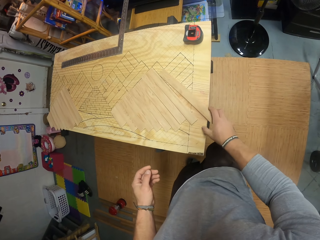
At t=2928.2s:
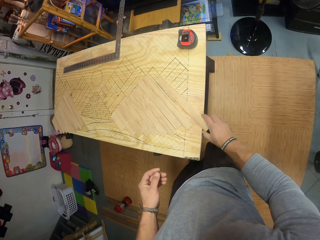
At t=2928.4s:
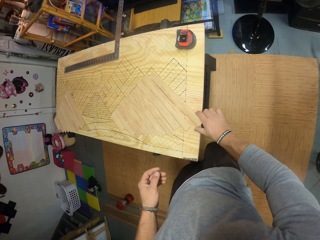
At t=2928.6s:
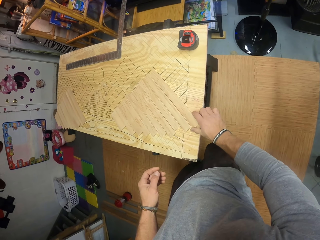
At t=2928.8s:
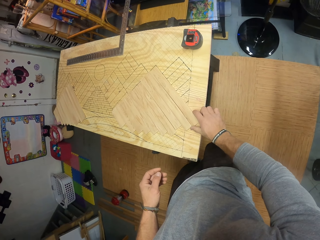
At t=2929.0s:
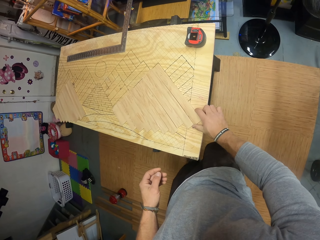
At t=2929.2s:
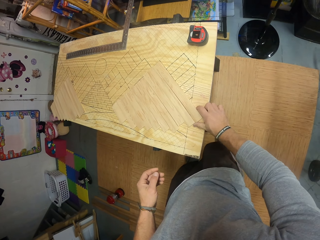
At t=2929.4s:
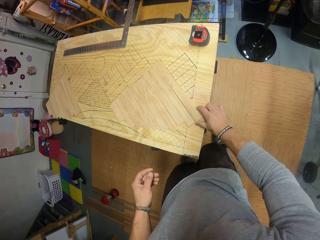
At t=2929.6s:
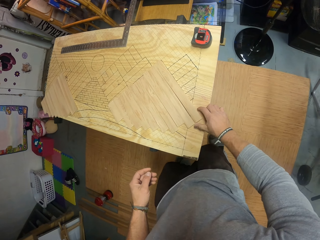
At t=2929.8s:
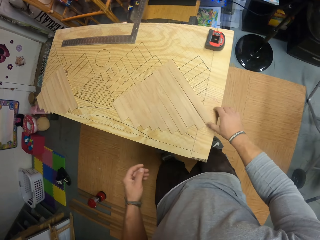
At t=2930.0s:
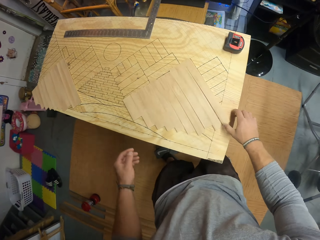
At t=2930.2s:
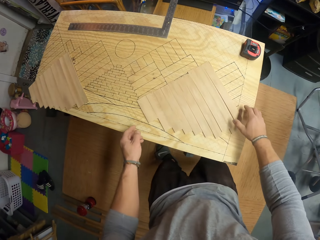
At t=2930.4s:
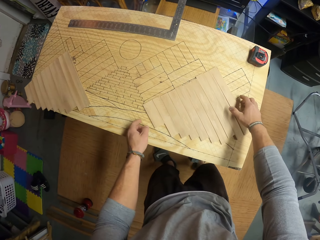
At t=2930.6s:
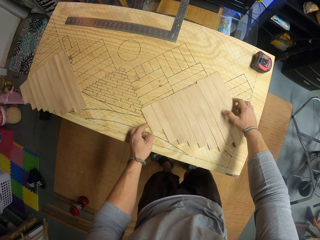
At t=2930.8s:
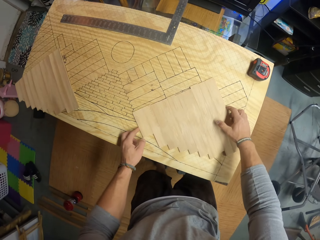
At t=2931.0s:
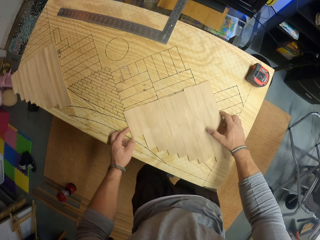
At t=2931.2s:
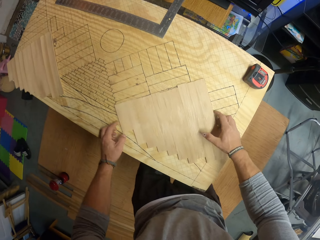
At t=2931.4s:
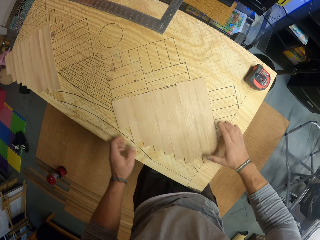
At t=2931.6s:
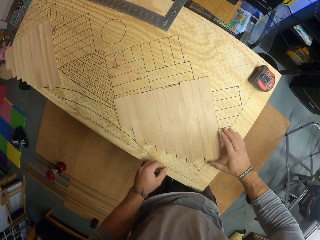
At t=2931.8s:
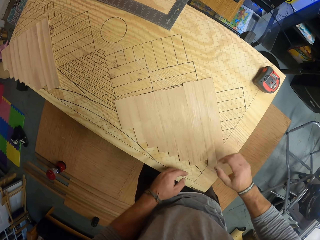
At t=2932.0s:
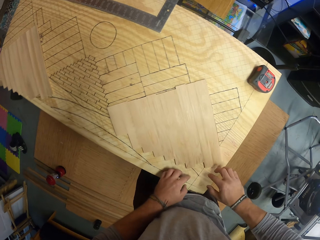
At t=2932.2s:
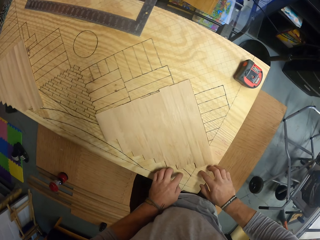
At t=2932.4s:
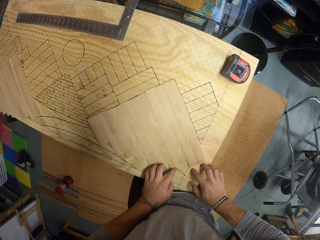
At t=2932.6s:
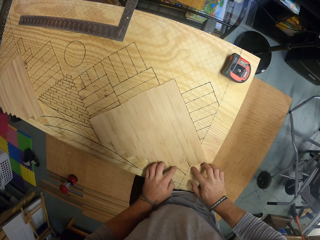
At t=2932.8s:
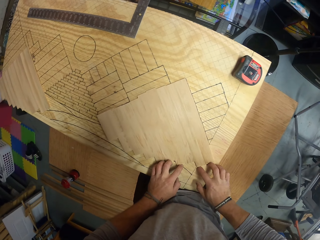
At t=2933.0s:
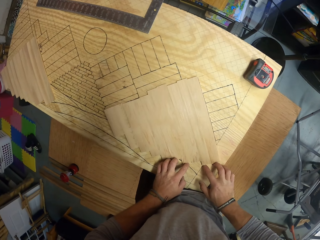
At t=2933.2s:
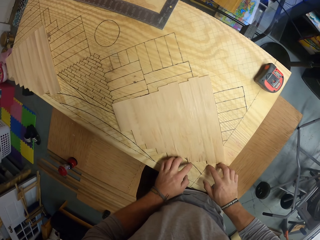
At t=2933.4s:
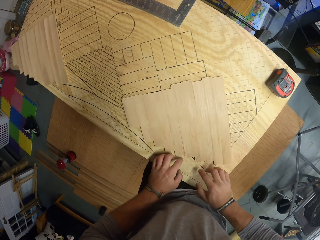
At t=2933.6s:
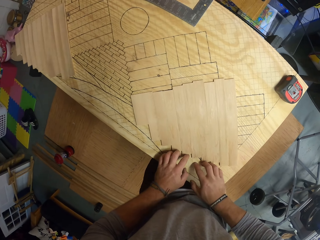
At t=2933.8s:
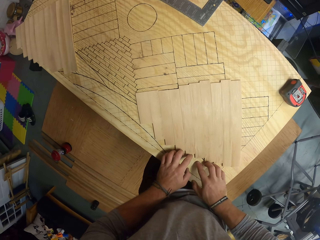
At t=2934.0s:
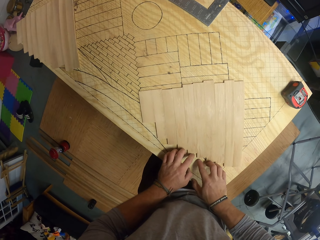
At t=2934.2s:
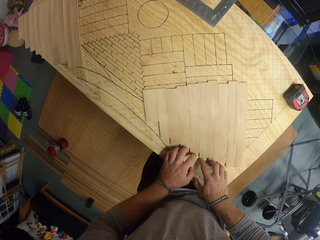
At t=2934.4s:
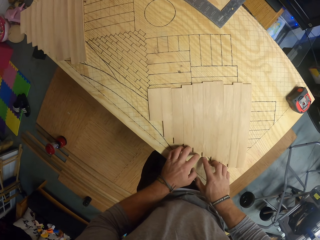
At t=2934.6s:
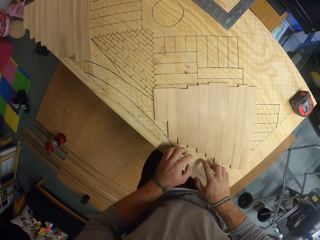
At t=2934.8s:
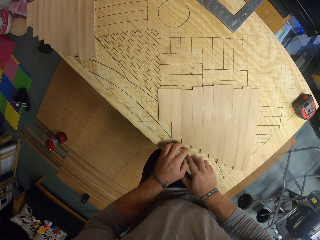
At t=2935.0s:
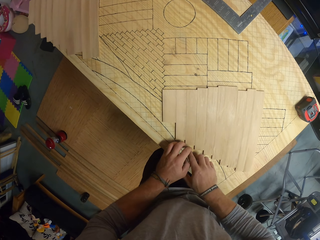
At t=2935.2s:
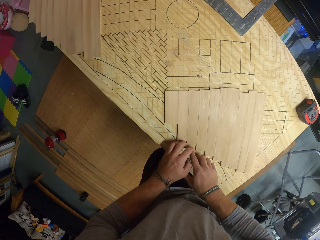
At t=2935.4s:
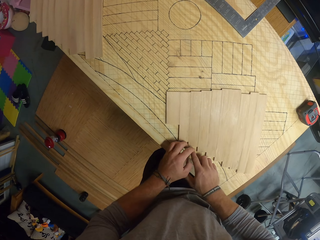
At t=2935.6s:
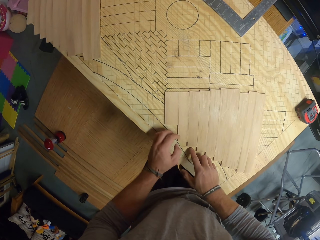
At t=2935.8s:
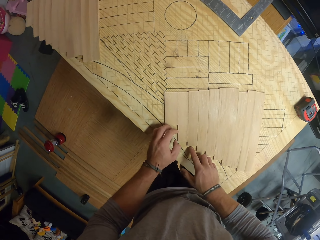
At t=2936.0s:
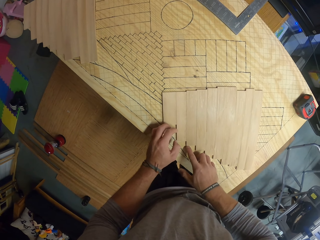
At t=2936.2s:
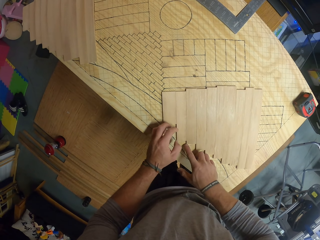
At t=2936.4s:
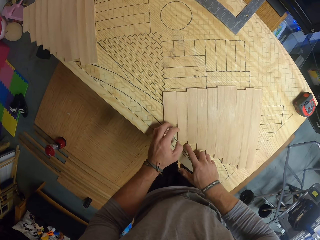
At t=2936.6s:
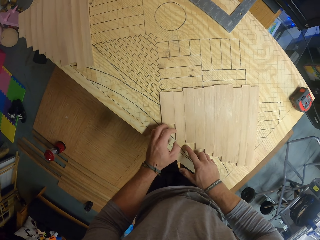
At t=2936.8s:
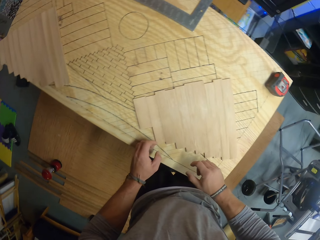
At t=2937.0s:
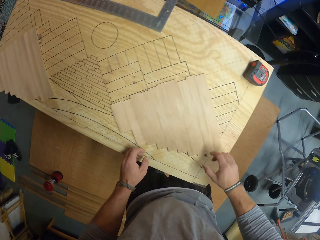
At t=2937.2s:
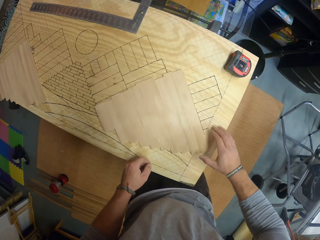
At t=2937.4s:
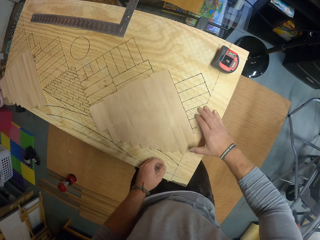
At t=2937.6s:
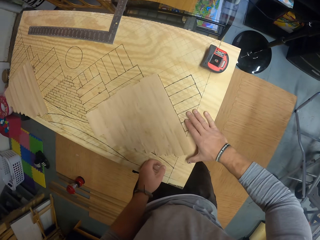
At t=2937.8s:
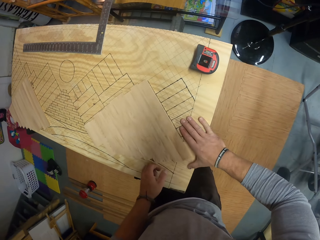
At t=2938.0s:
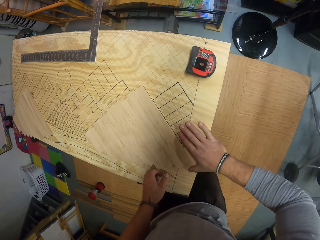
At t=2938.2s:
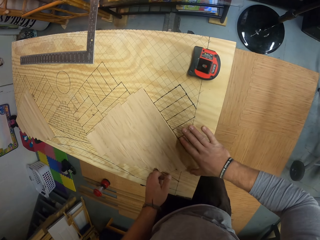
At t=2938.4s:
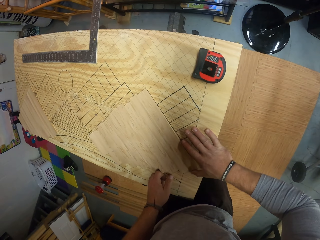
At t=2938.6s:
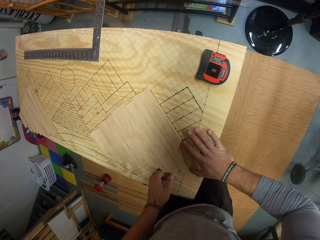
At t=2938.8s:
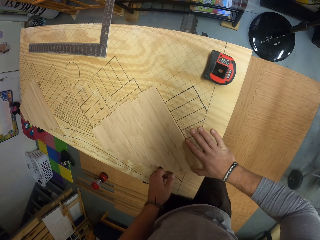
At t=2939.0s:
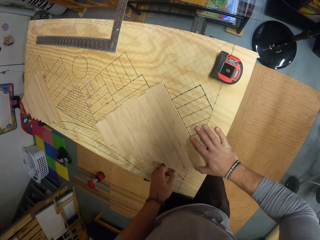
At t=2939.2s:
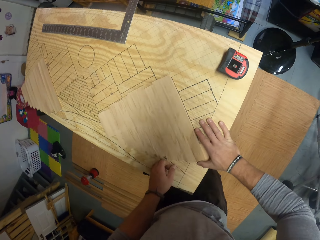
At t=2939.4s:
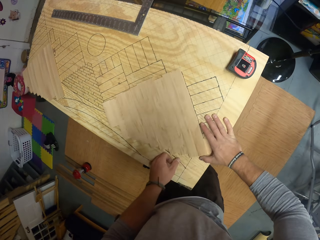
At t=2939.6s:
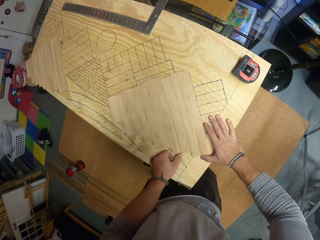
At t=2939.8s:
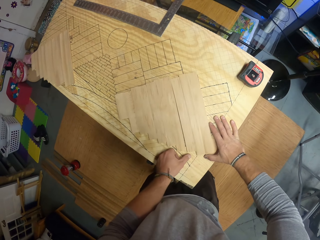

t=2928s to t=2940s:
The camera wearer arranges the pieces of wood on the board with his hands.

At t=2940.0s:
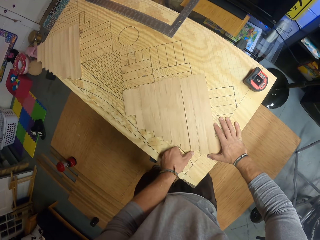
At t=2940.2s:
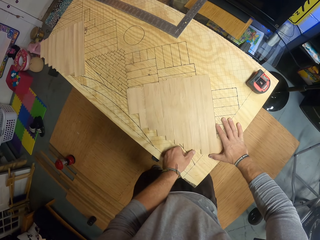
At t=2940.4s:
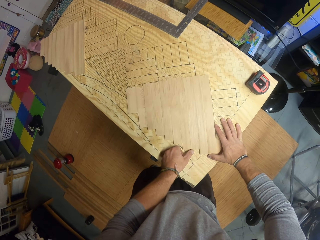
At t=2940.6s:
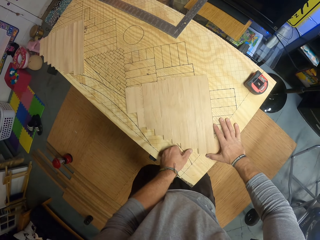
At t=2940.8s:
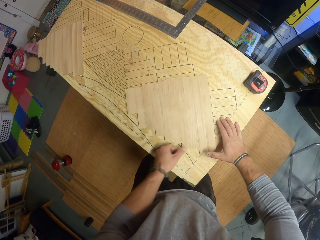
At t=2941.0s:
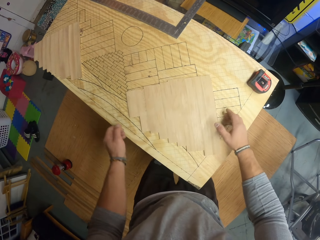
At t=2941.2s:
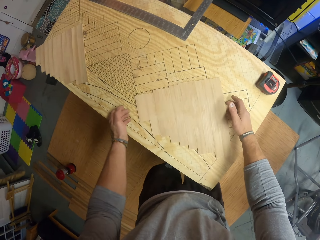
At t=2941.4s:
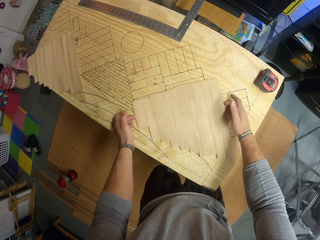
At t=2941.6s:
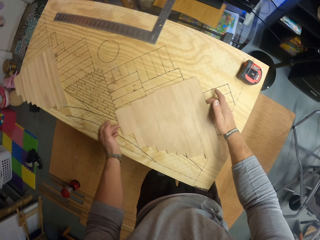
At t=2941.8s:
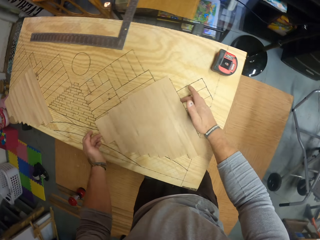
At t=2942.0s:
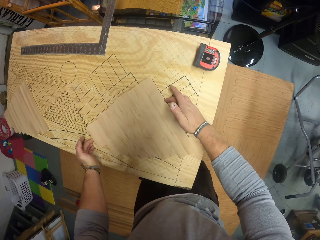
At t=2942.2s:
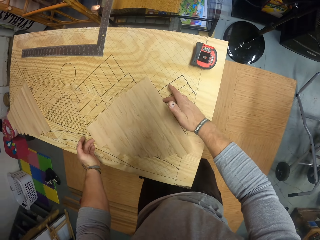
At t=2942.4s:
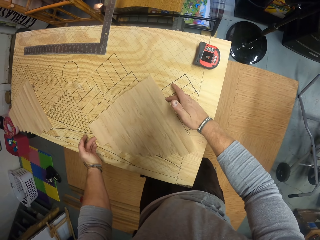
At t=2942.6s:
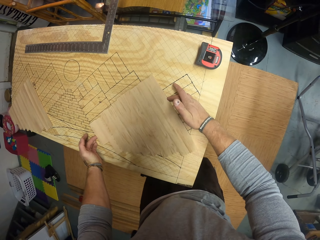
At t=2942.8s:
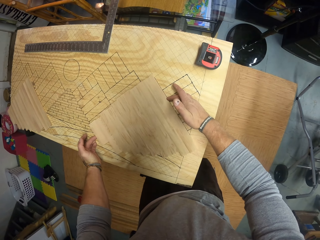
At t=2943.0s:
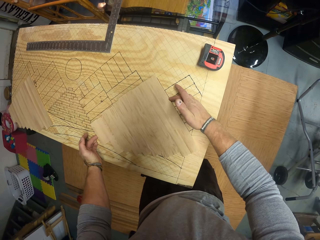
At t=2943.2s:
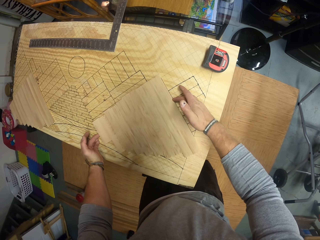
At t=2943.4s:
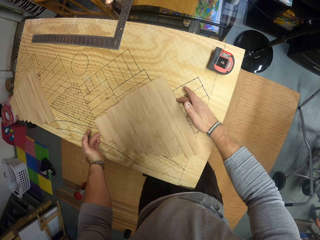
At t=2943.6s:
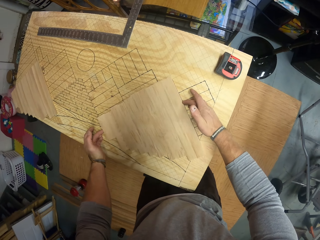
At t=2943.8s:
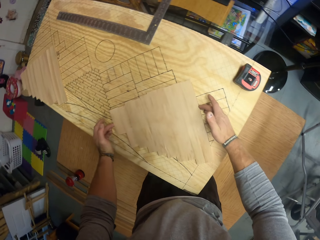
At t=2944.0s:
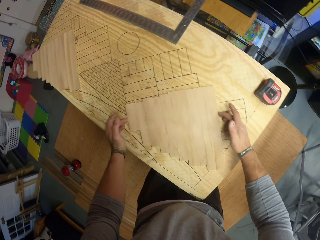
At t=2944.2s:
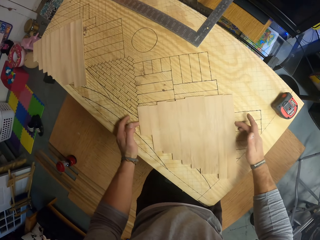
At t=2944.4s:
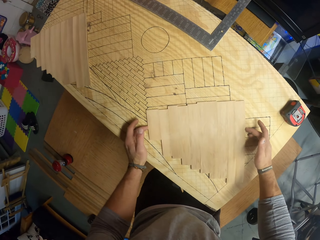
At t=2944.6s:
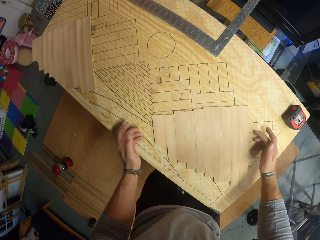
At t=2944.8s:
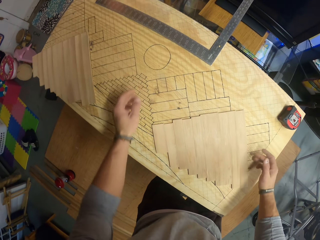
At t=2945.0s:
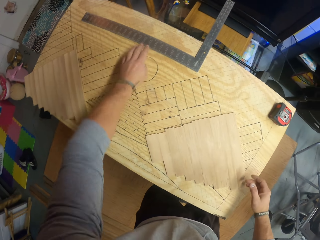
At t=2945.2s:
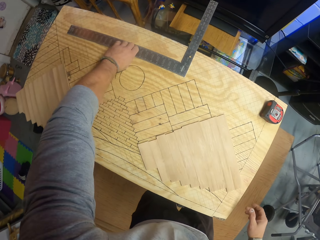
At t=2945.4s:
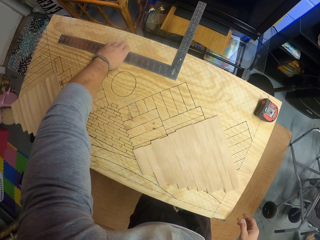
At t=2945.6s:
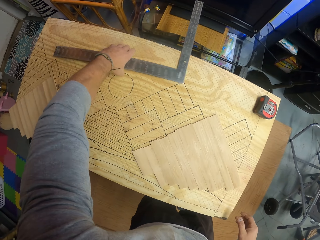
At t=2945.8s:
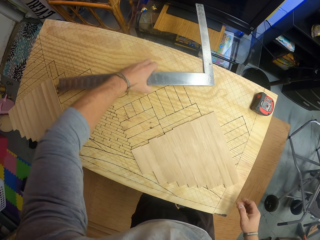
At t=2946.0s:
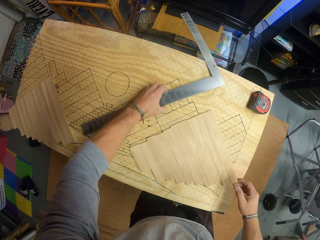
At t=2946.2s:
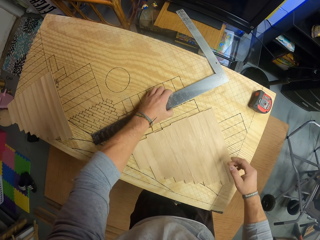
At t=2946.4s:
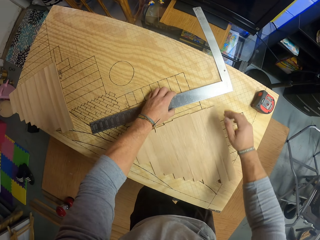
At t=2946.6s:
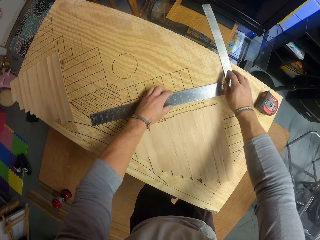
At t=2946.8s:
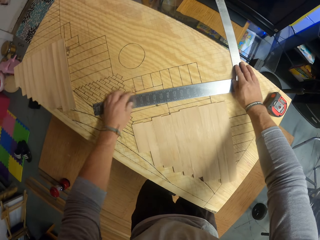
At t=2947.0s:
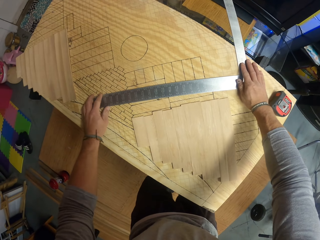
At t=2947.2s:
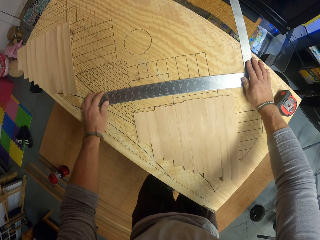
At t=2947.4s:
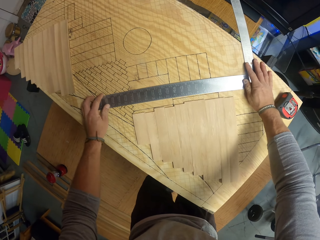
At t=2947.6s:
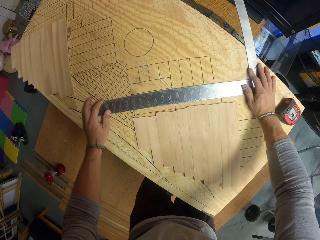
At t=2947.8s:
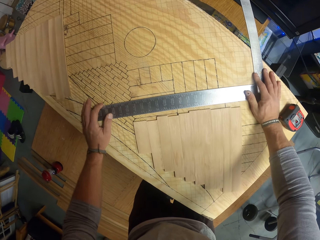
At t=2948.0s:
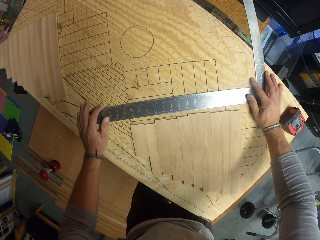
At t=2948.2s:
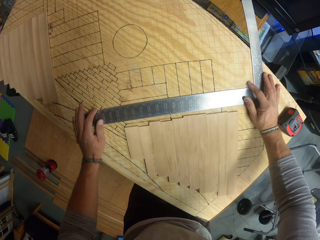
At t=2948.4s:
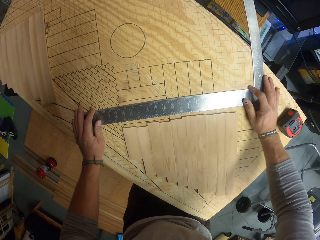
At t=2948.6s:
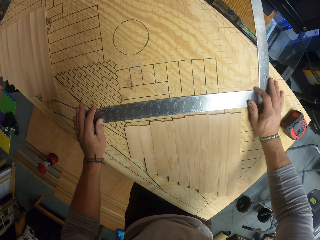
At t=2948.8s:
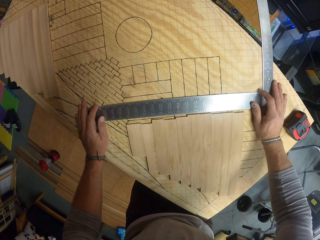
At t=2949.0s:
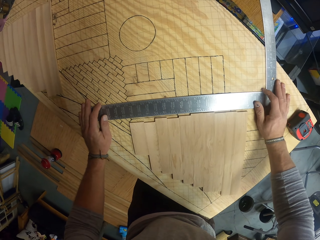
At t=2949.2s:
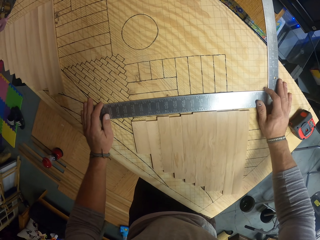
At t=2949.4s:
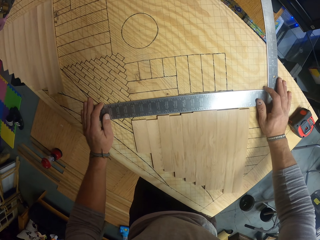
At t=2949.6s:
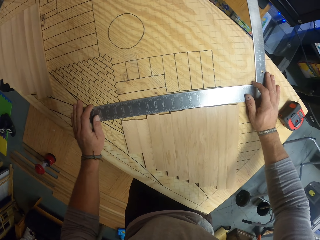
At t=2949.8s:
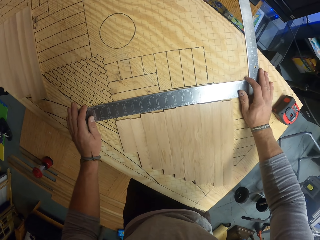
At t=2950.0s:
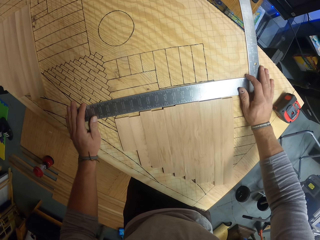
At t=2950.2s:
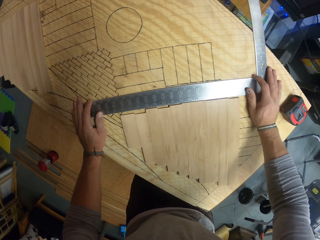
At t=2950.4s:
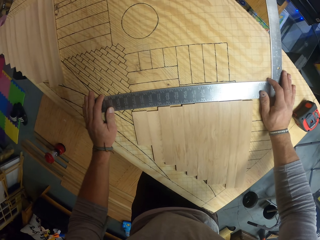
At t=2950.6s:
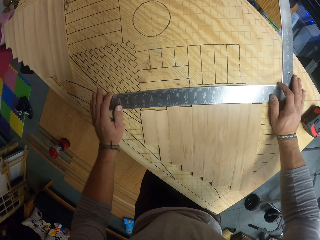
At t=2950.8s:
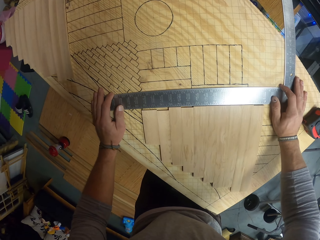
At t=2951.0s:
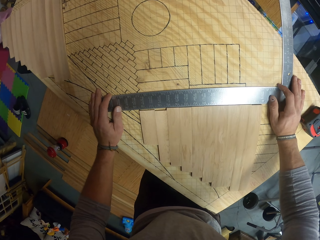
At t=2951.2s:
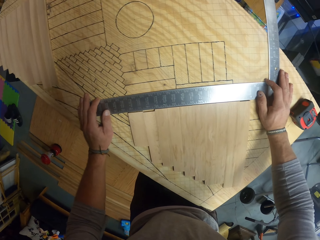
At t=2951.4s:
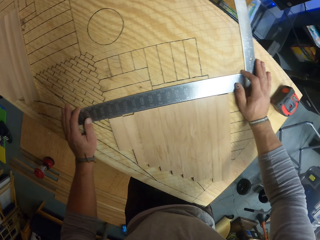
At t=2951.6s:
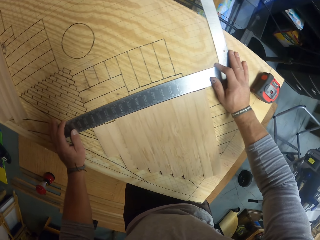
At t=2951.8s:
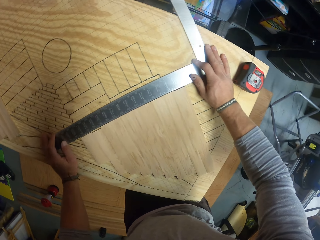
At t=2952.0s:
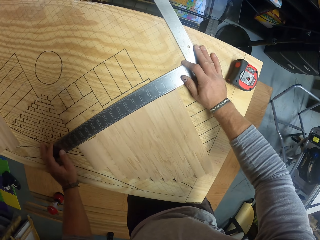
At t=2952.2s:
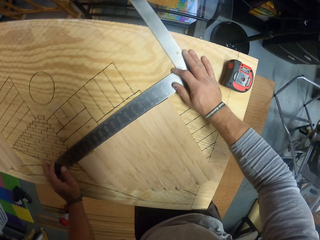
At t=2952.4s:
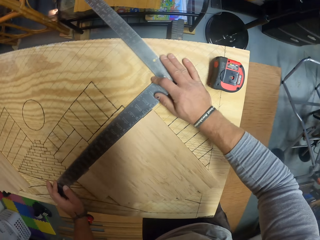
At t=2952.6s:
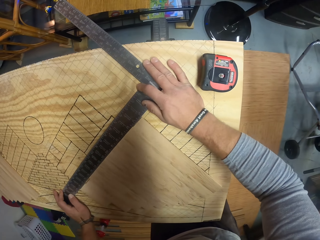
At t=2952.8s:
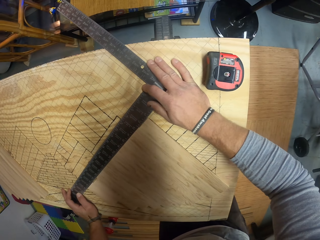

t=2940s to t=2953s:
The camera wearer picks up a framing square or triangle ruler from the top of the board with his left hand. He fits the ruler beside the pieces of wood. He takes a measurement of the pieces of wood on the board with the framing square in his hands.
